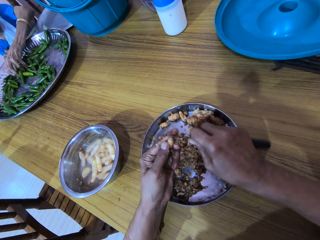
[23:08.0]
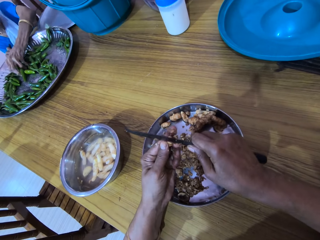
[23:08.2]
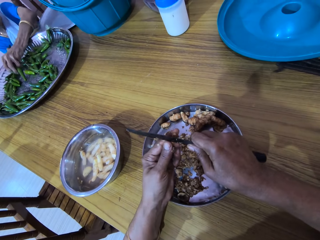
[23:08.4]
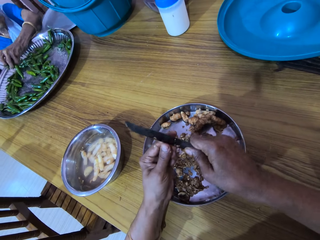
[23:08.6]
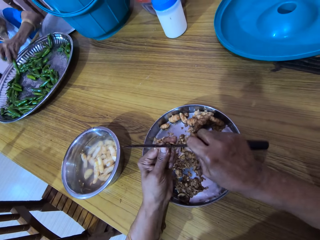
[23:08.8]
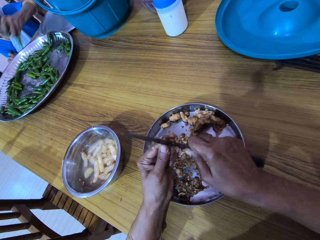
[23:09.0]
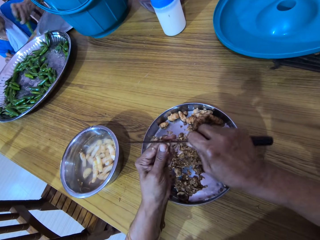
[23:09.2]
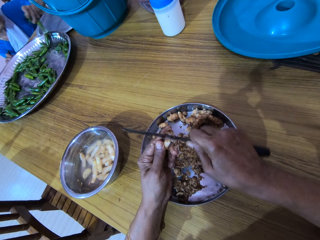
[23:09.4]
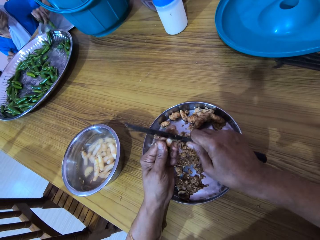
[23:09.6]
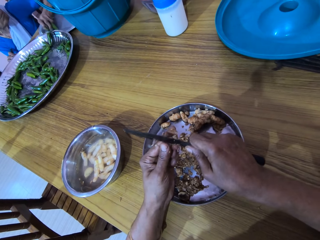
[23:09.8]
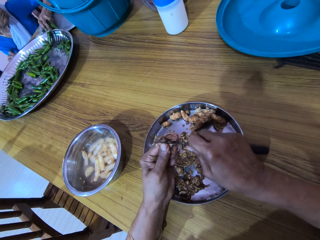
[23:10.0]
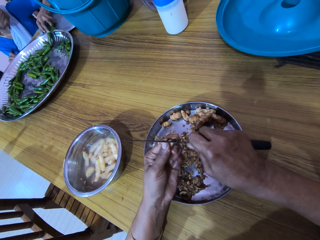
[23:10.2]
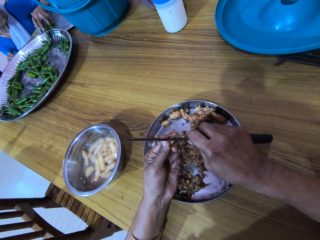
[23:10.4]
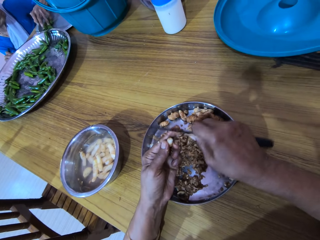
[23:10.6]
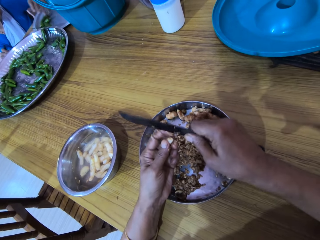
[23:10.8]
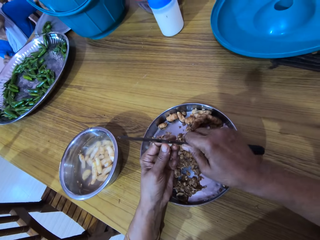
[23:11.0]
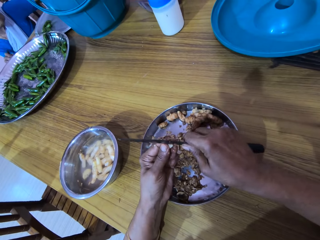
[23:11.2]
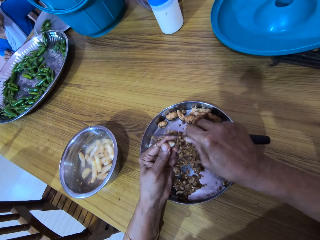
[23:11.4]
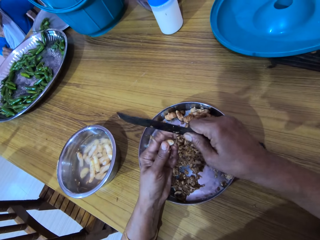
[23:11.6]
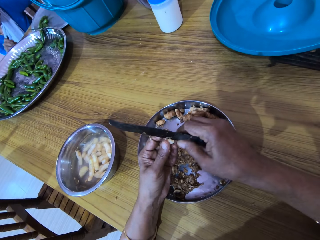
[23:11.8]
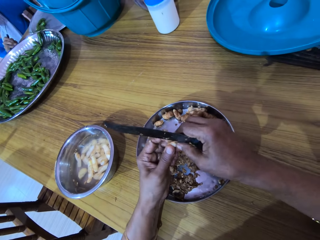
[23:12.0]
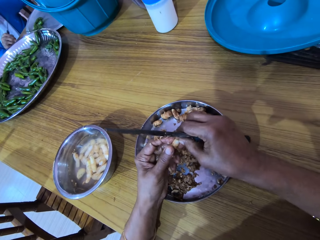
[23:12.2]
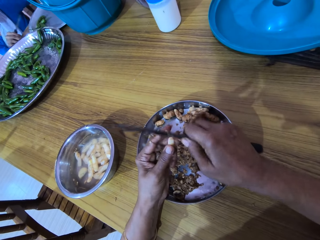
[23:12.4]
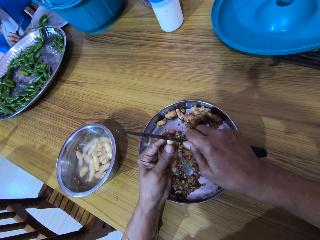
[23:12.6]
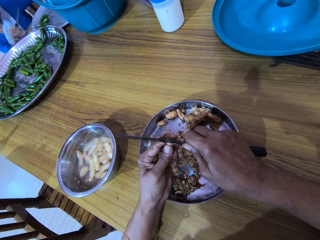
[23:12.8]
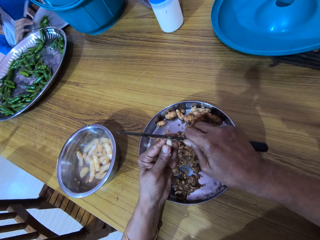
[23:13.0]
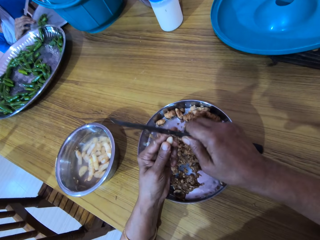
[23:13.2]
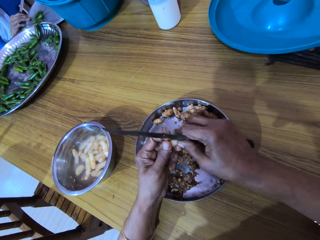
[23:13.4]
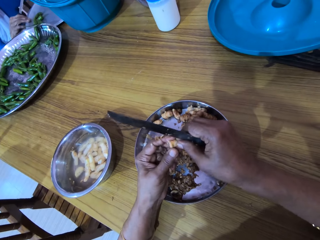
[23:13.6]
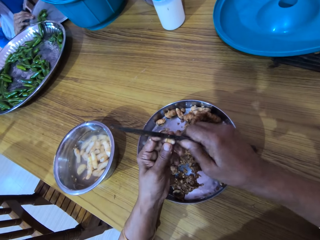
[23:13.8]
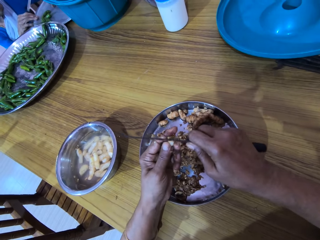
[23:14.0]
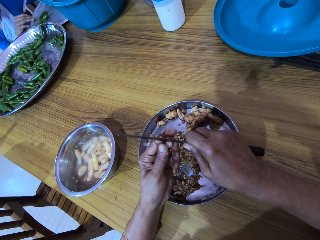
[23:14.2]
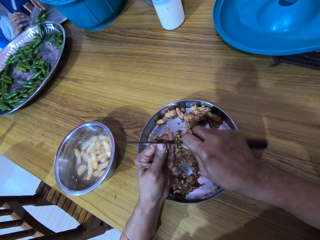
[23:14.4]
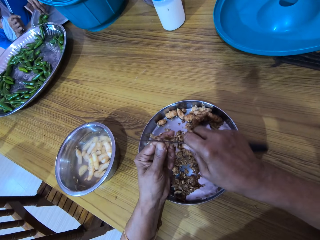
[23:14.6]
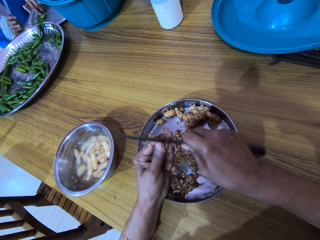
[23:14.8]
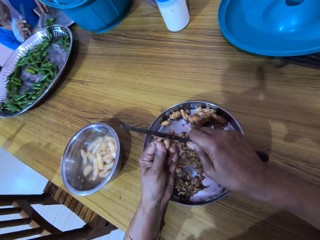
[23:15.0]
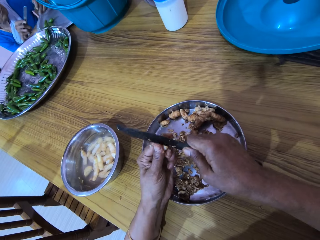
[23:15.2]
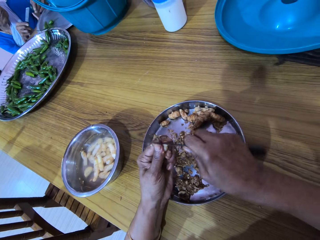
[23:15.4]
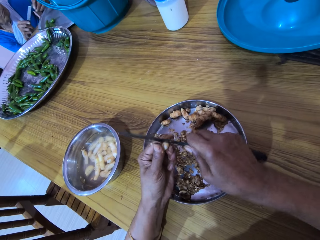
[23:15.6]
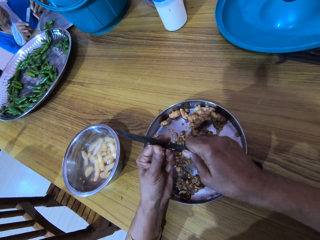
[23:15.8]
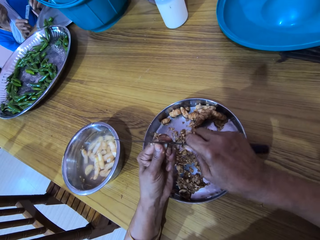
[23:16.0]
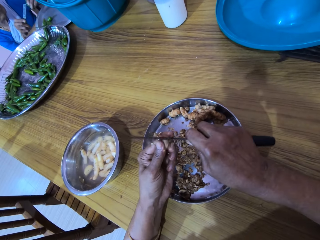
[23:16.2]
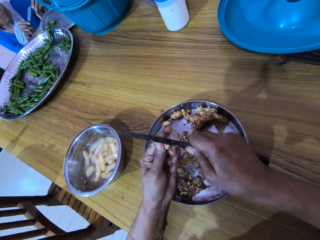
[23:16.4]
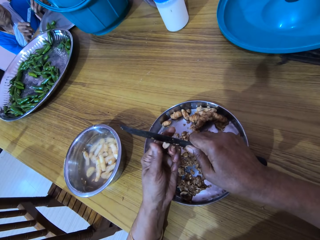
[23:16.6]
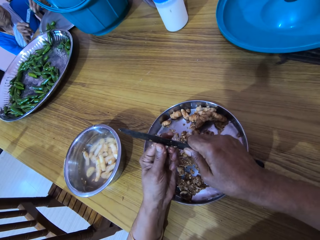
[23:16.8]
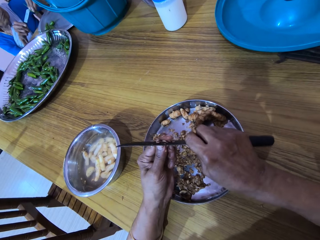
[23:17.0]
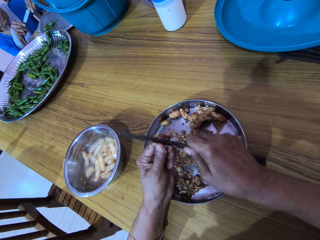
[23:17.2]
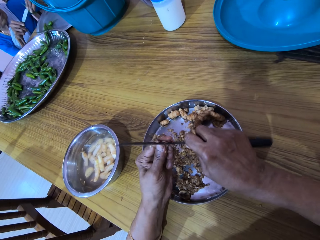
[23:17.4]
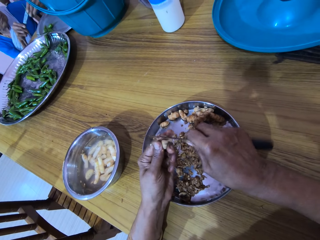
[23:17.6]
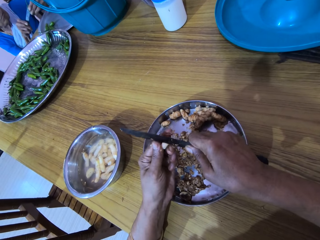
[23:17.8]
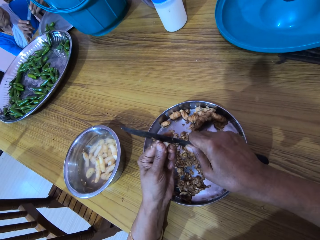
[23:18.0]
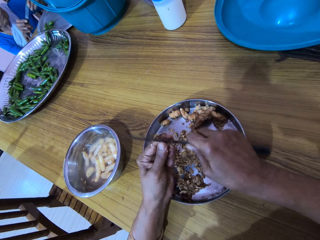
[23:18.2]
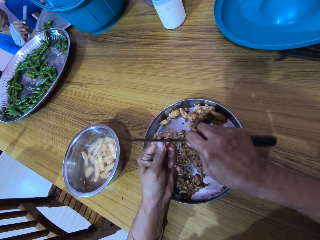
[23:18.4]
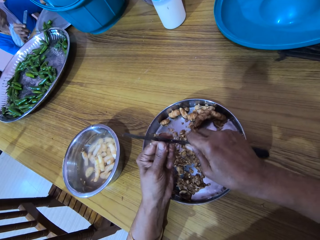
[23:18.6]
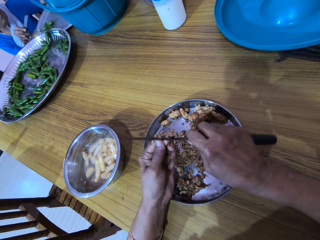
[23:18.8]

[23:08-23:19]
The woman drops the chili peppers on the tray on the table with her left hand. The woman touches the tray on the table with her right hand. The woman picks a chili pepper from the tray on the table with her left hand. The woman cuts the chili pepper in her left hand with the knife in her right hand.

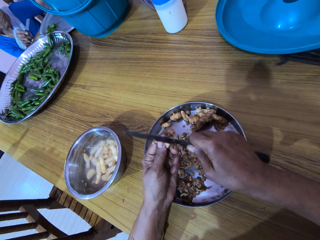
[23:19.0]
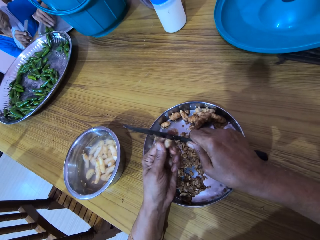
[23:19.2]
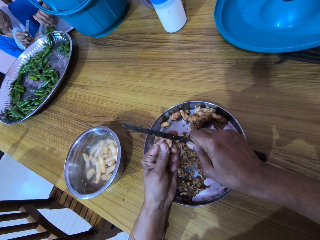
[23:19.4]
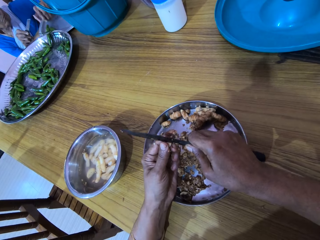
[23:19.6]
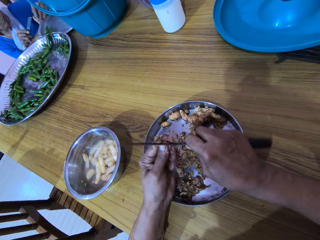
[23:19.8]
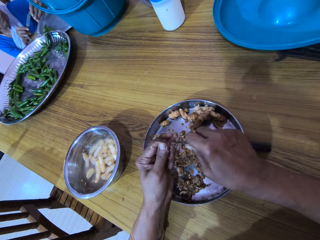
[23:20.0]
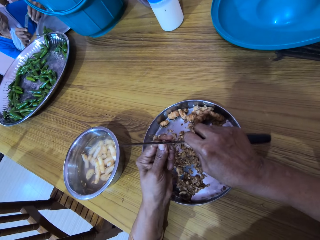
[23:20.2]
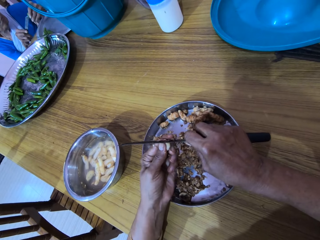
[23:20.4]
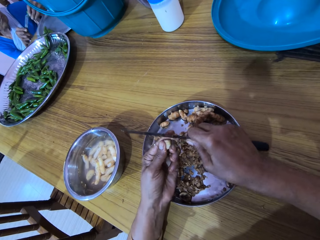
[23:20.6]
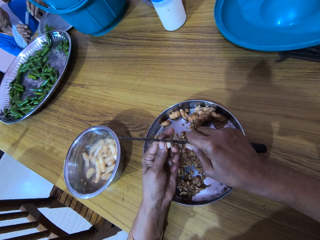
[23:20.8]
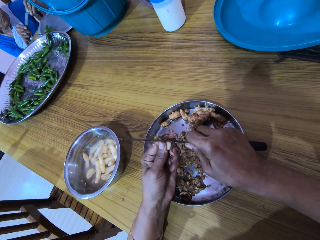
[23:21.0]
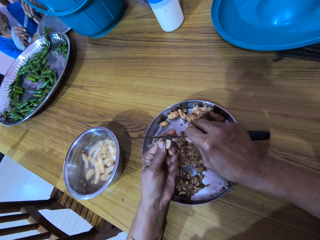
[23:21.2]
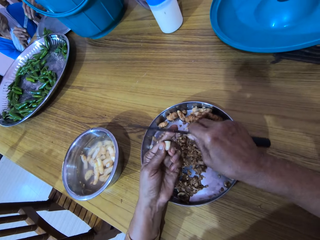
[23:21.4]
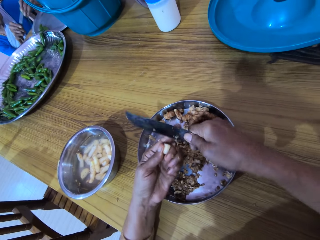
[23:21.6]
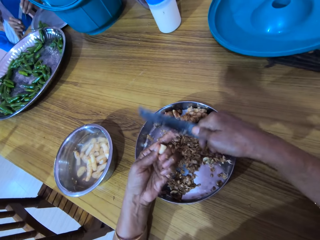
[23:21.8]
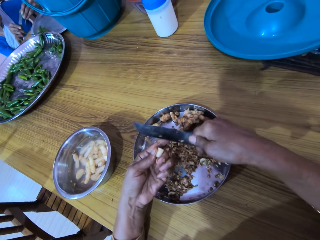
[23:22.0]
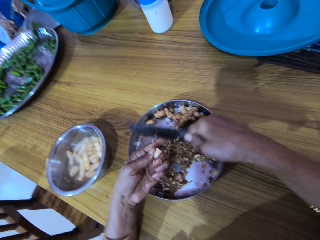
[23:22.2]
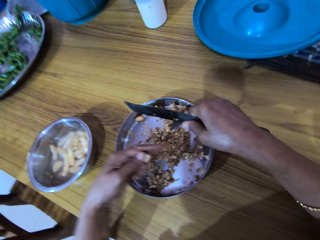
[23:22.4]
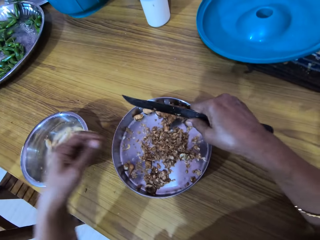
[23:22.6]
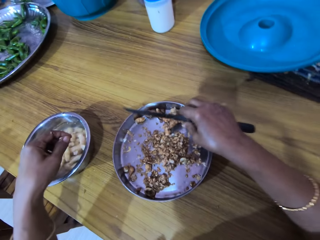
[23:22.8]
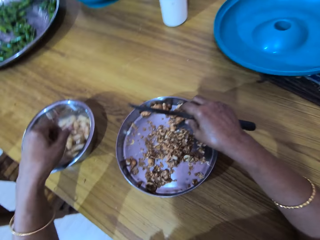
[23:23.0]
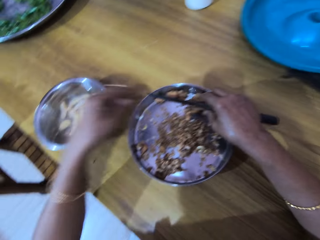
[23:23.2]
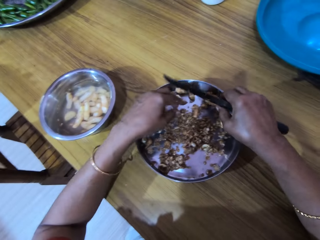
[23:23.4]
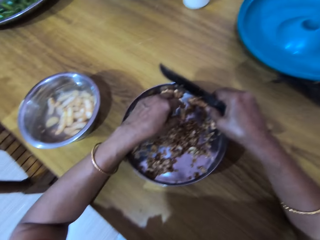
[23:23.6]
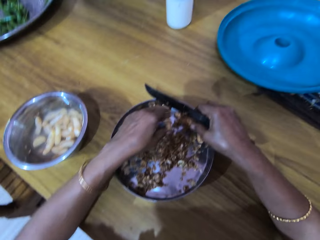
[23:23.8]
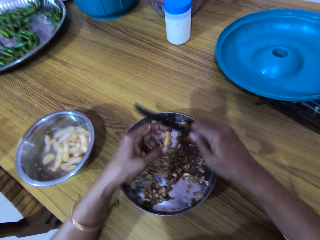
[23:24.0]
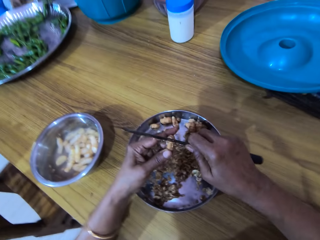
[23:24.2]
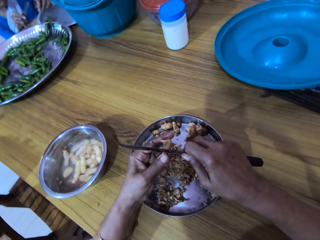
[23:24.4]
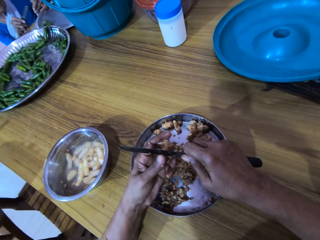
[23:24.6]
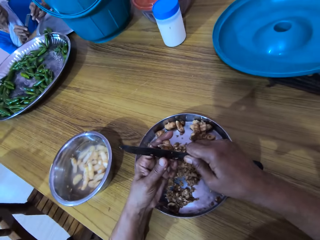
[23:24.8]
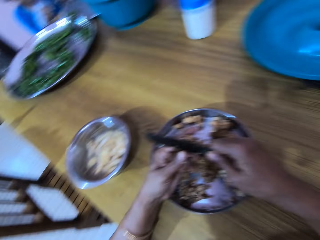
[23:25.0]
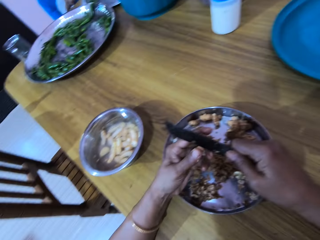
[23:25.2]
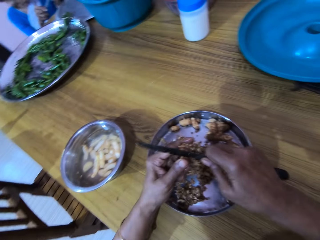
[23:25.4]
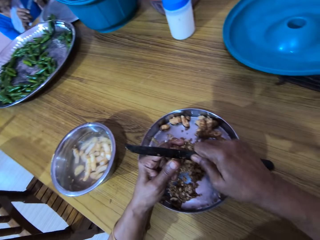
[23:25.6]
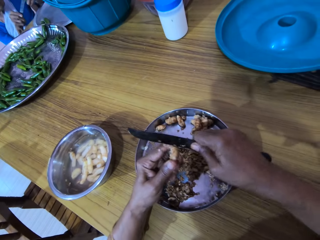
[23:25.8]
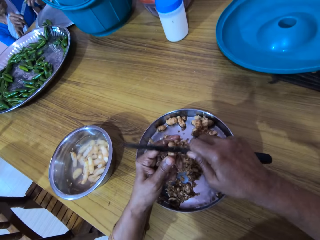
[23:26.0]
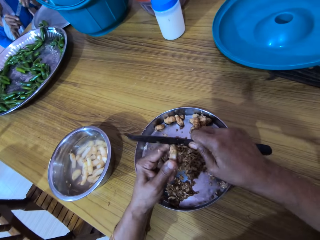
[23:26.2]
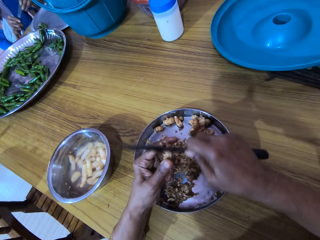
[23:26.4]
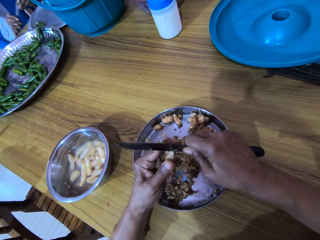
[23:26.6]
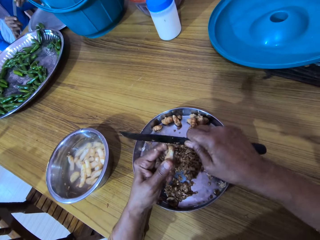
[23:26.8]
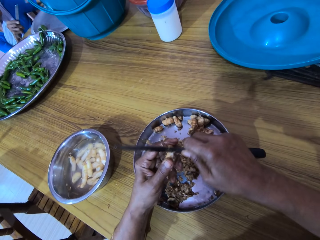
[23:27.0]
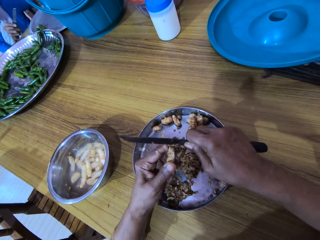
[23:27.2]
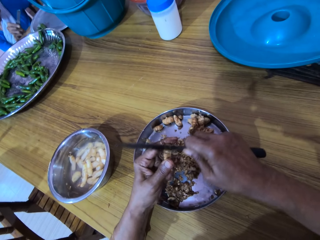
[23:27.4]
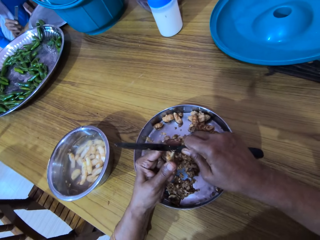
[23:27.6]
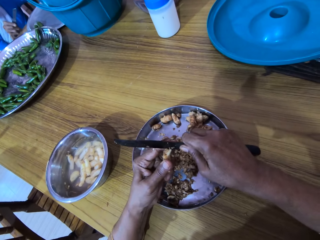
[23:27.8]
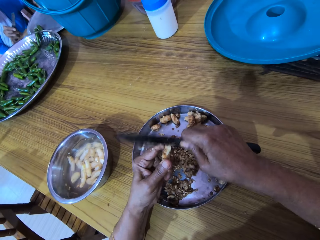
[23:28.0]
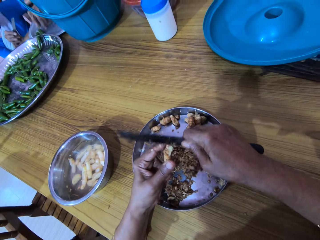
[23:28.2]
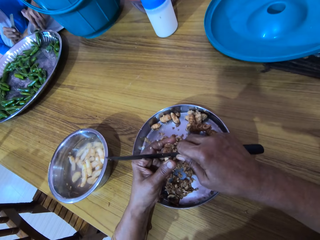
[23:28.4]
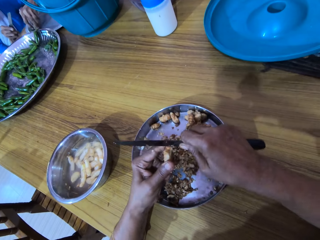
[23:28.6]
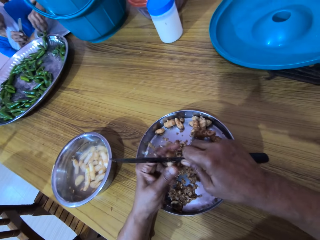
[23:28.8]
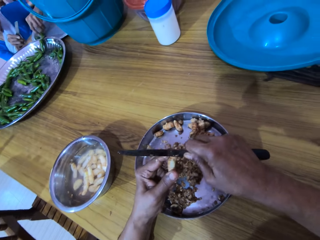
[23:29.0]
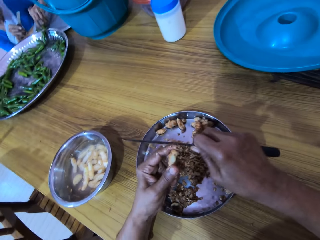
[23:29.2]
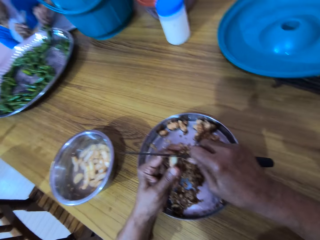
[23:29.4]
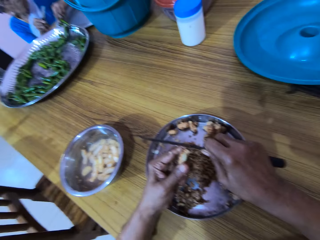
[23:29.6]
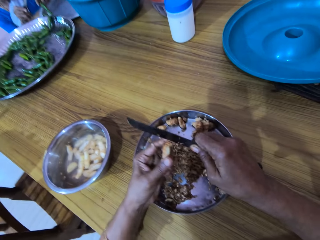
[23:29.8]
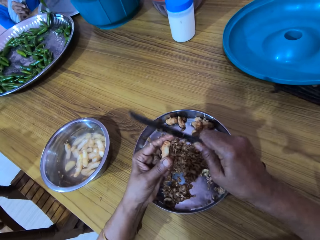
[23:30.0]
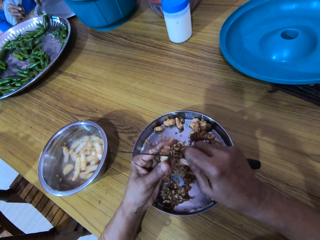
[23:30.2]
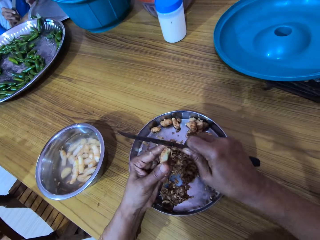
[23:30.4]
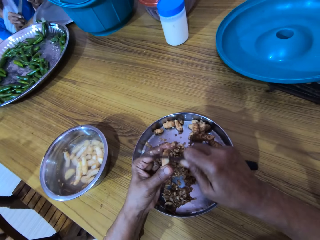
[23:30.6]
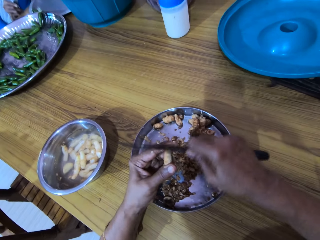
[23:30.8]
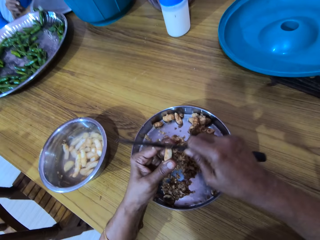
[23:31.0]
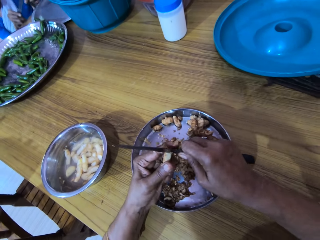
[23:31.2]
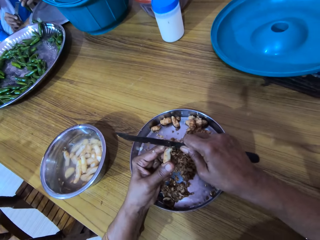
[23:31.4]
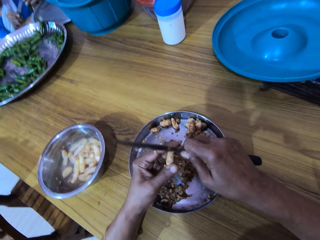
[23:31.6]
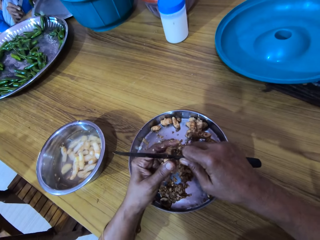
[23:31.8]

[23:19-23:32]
The woman picks a chili pepper from the tray on the table with her left hand. She cuts the chili pepper in her left hand with the knife in her right hand. The camera wearer cleans the ginger peel from her left hand with the knife in her right hand. She drops the ginger in the bowl on the table with her left hand. She picks ginger from the plate on the table with her left hand. She peels the ginger in her left hand with the knife in her right hand. The woman picks a chili pepper from the tray on the table with her left hand. The camera wearer converses with the woman. The woman cuts the chili pepper in her left hand with the knife in her right hand.
